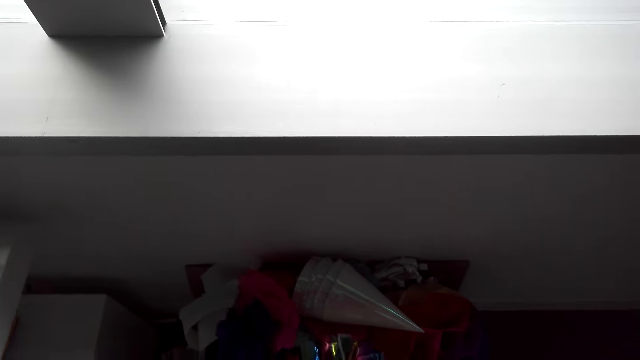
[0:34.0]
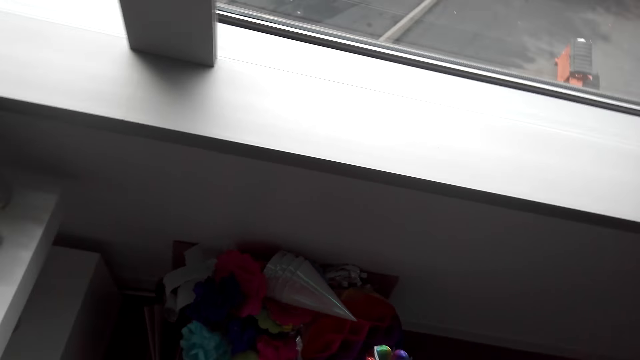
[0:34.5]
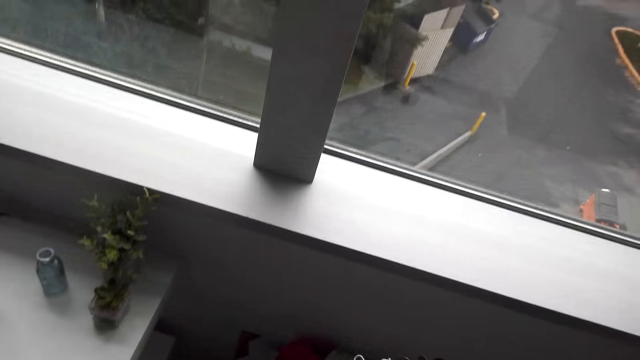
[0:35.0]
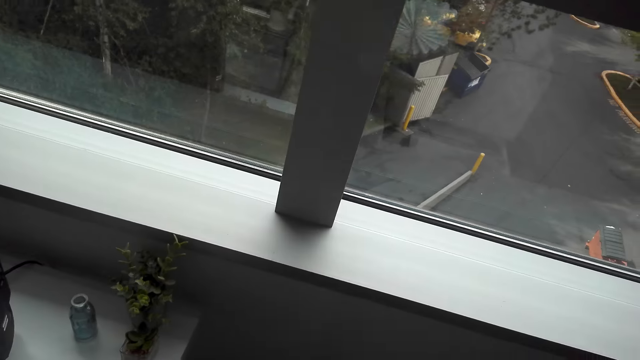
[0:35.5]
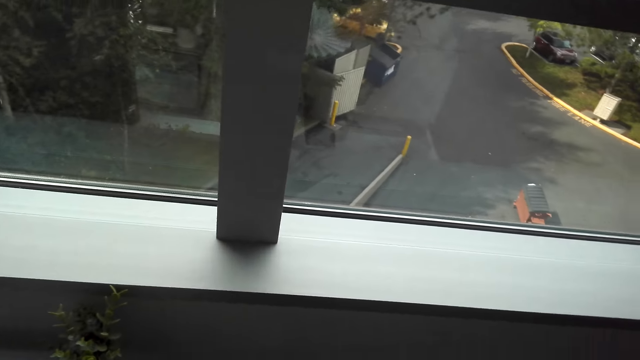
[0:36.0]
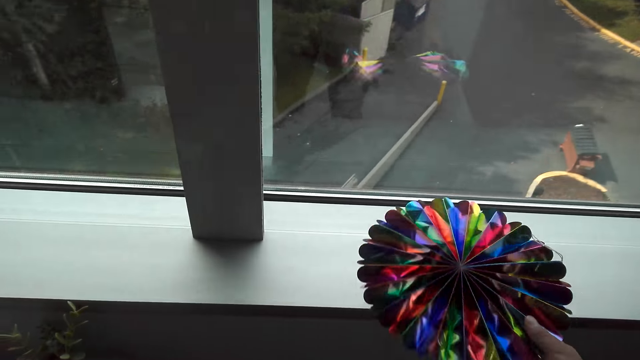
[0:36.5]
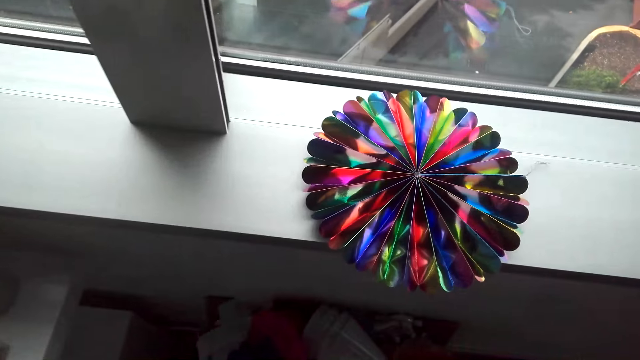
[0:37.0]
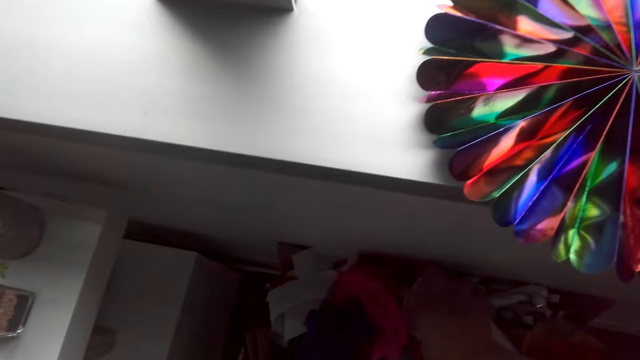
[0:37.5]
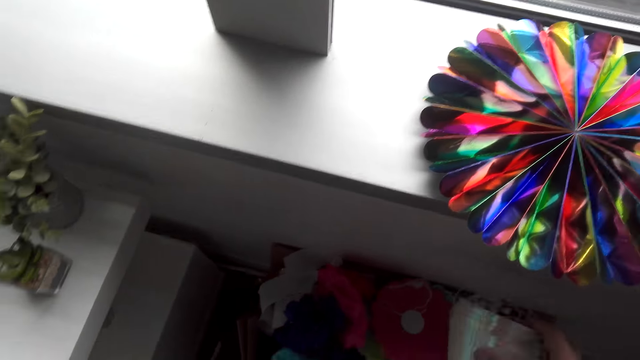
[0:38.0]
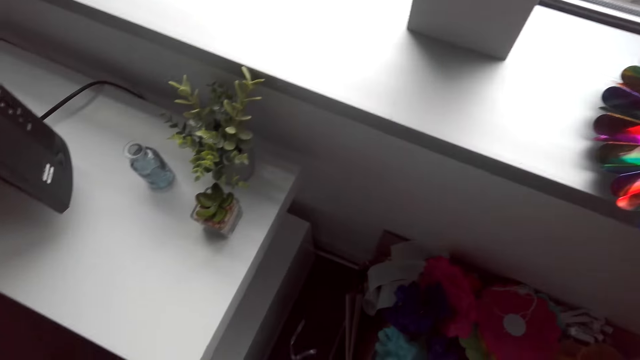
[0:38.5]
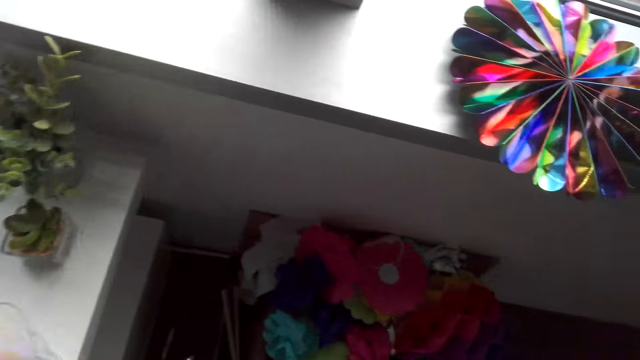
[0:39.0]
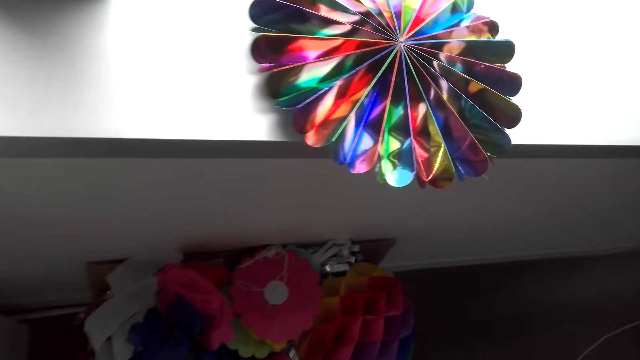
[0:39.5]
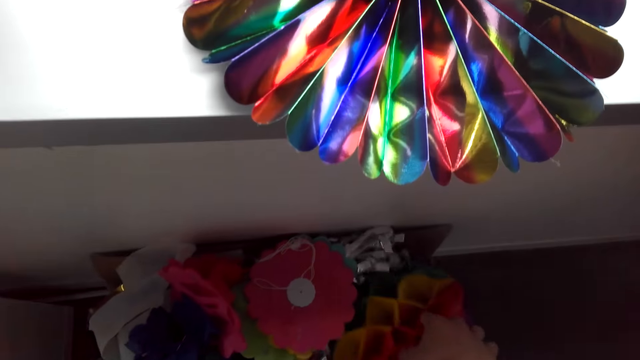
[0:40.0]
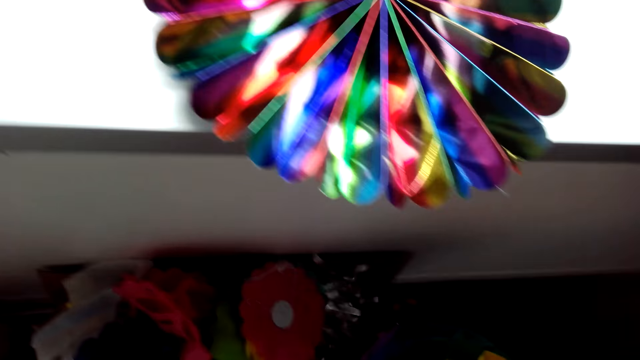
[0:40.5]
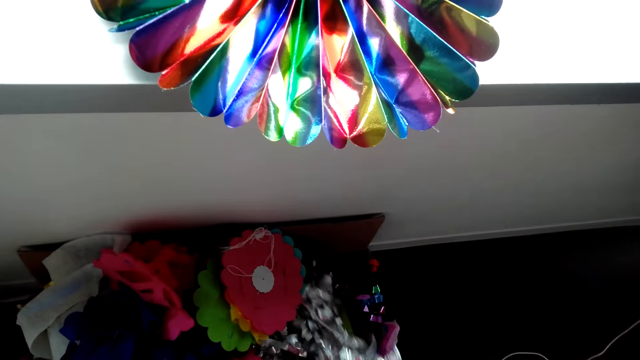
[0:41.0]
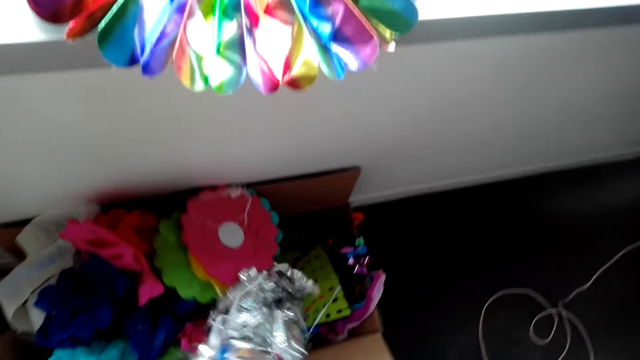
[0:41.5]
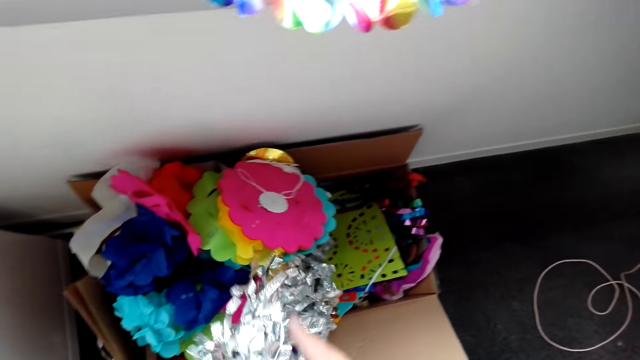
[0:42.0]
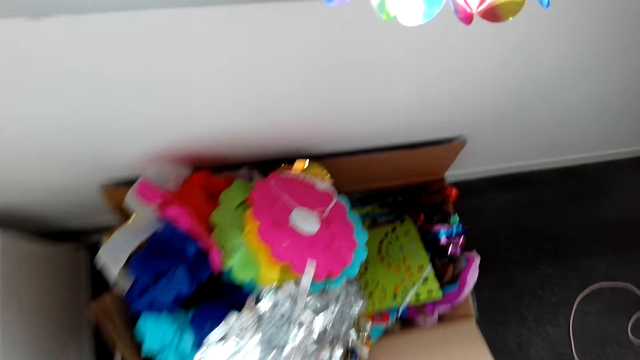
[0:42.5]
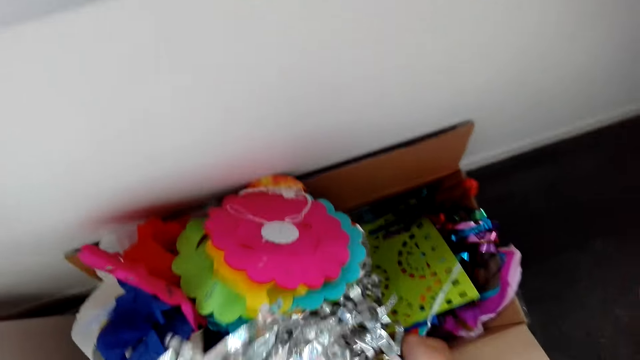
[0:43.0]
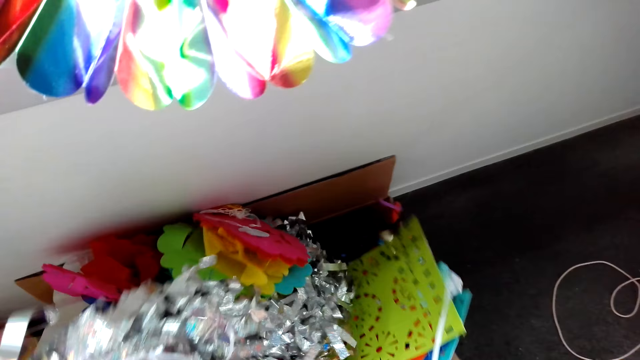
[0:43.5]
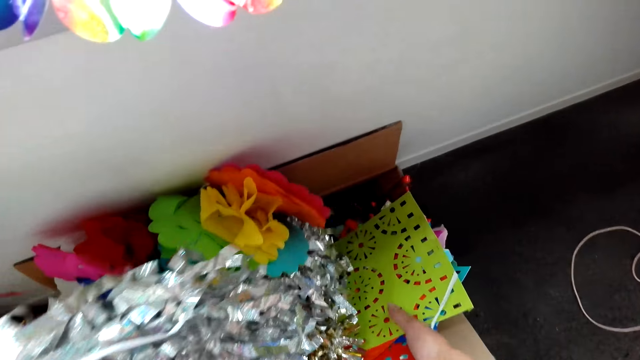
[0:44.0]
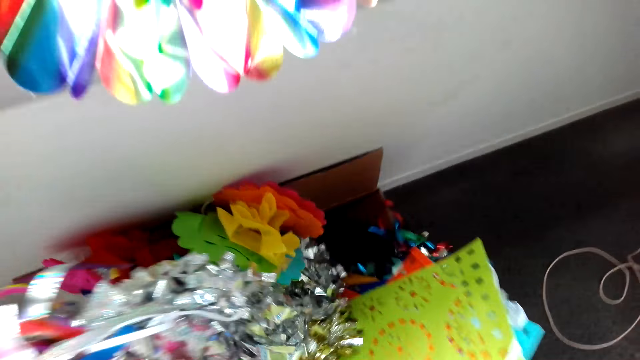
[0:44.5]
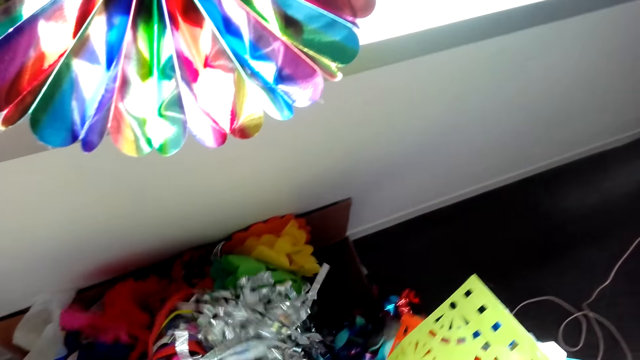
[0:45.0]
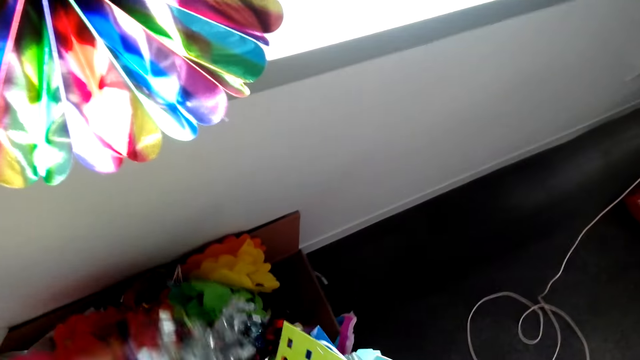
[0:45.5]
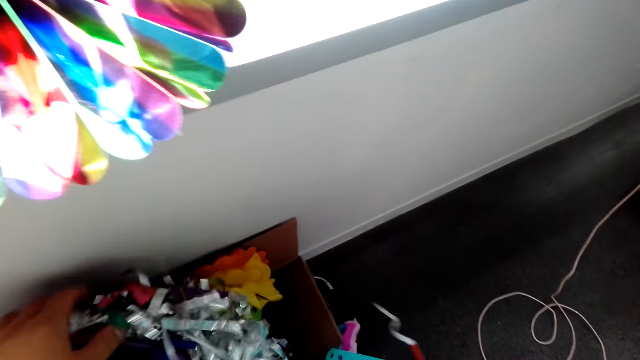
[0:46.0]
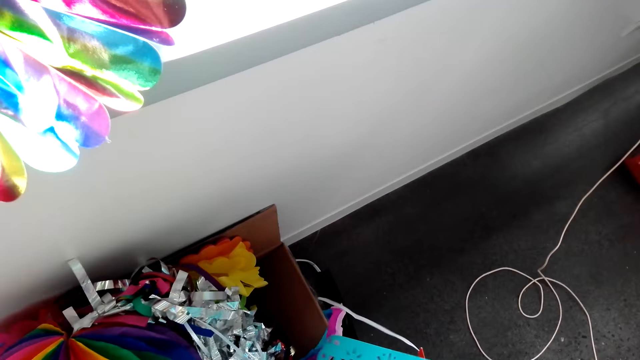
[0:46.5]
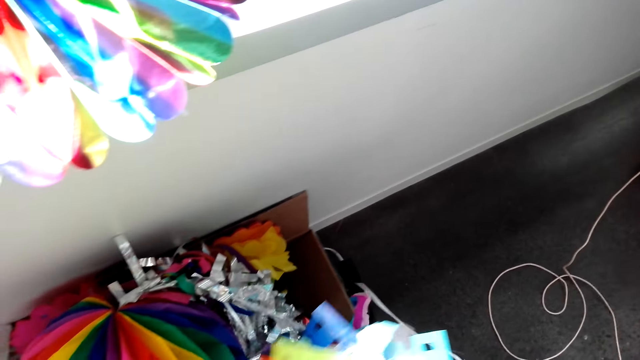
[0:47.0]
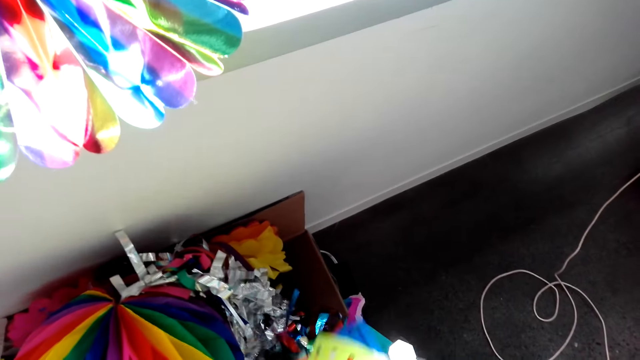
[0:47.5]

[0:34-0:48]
The camera wearer picks up a decoration. They put the decoration by the window. They move decorations. They pick up birthday hats from a decoration box. They put the birthday hats on the TV stand. They pick up streamers from the decoration box. They pick up decorative flags from the decoration box.

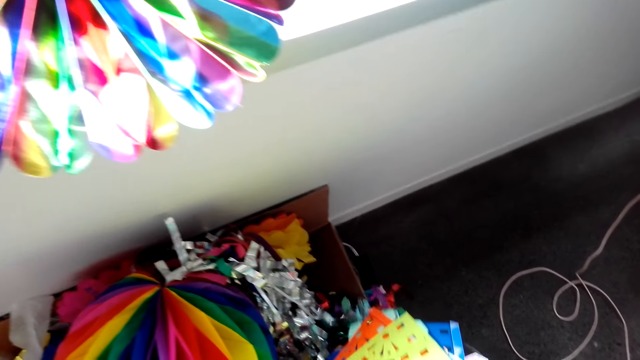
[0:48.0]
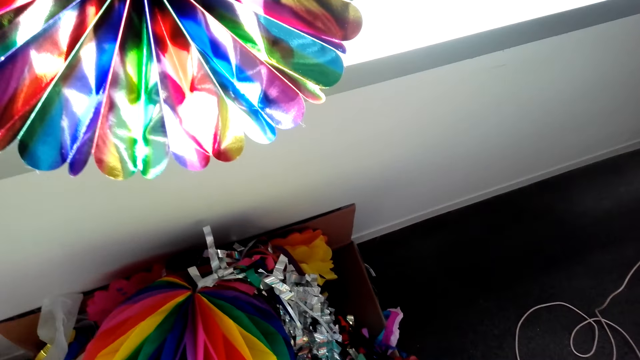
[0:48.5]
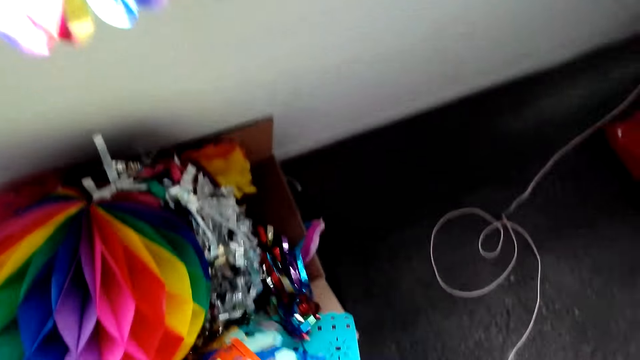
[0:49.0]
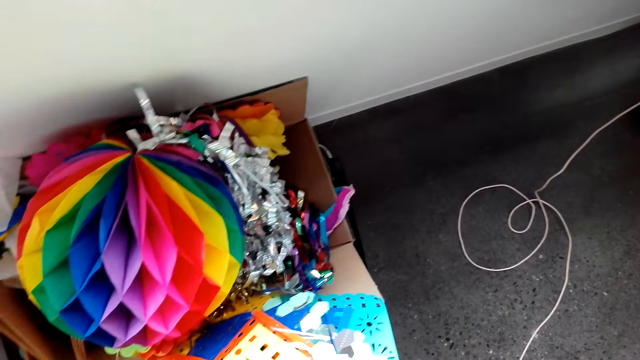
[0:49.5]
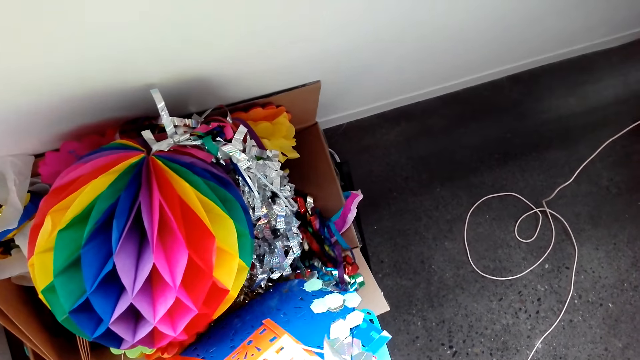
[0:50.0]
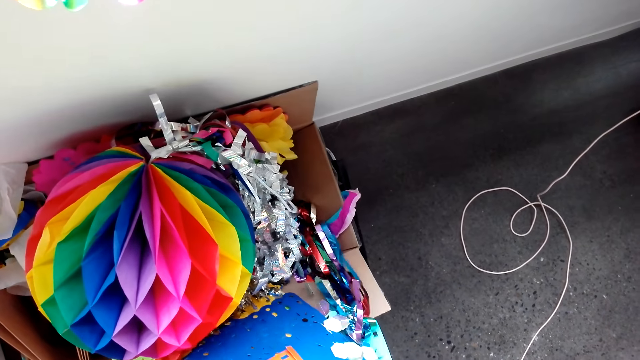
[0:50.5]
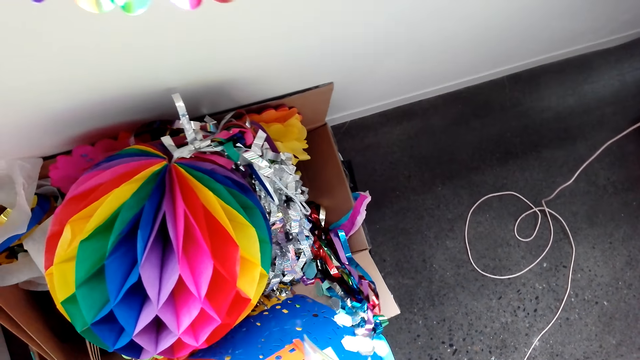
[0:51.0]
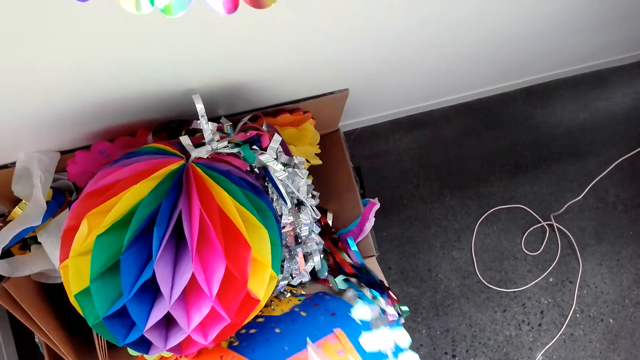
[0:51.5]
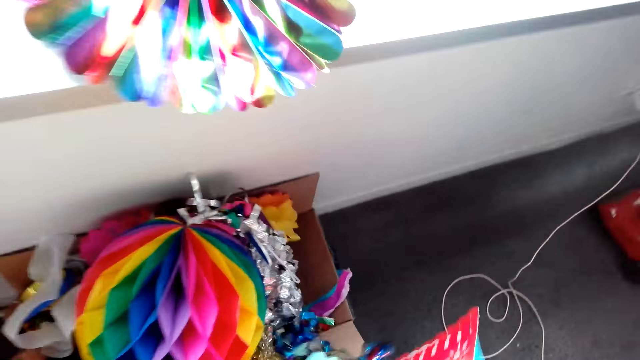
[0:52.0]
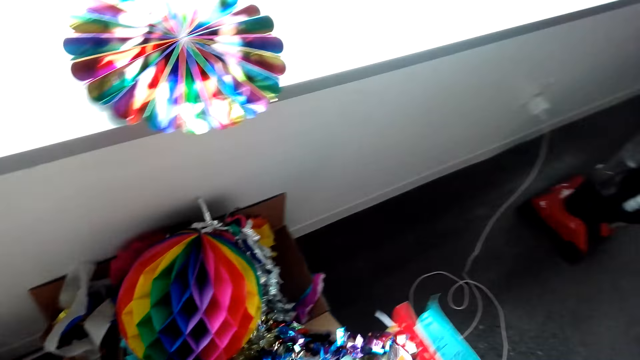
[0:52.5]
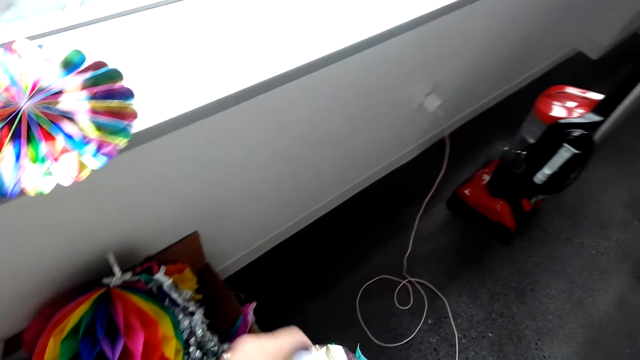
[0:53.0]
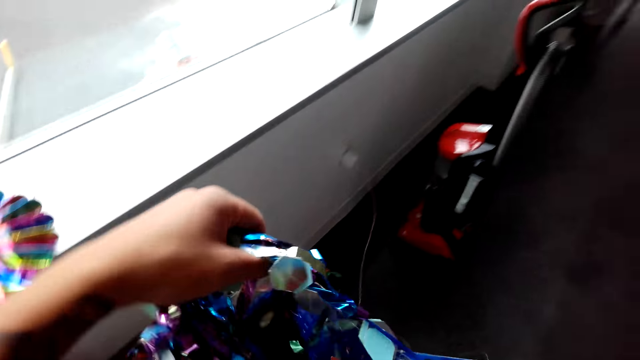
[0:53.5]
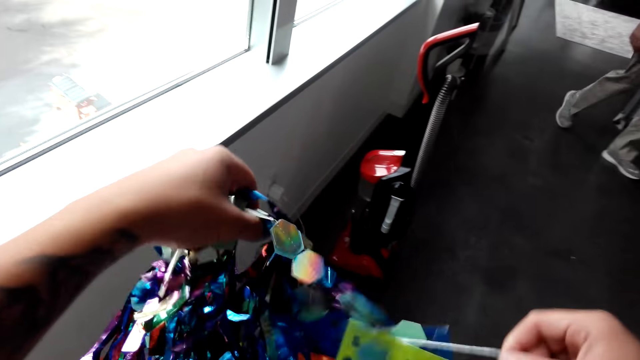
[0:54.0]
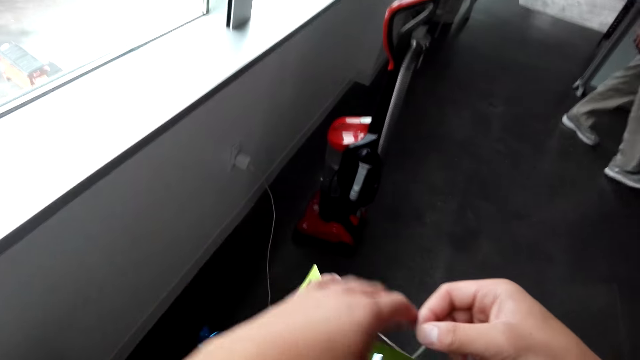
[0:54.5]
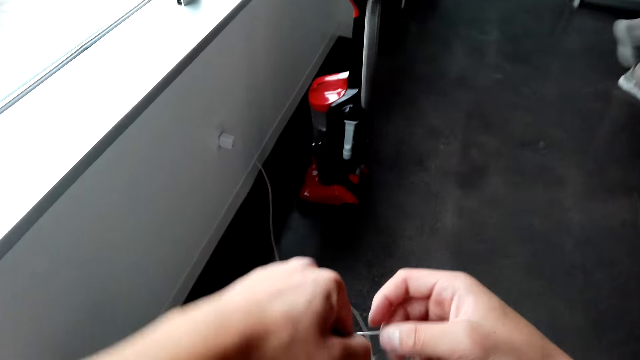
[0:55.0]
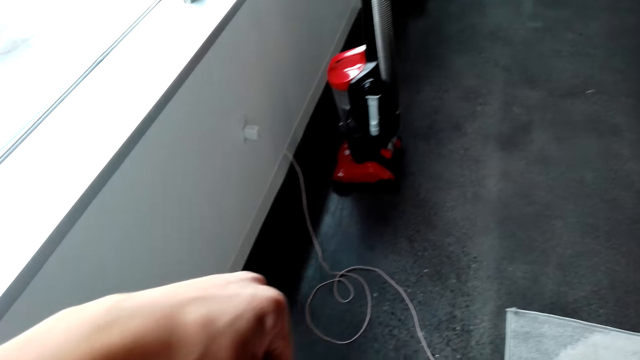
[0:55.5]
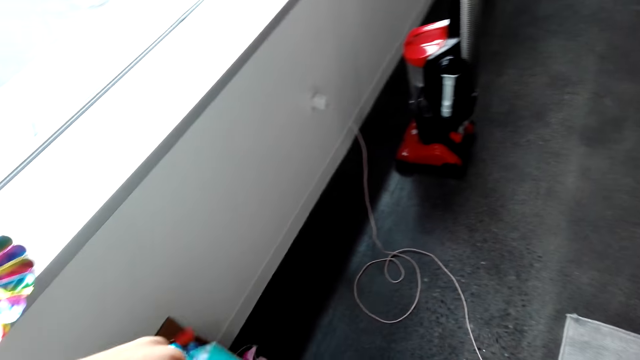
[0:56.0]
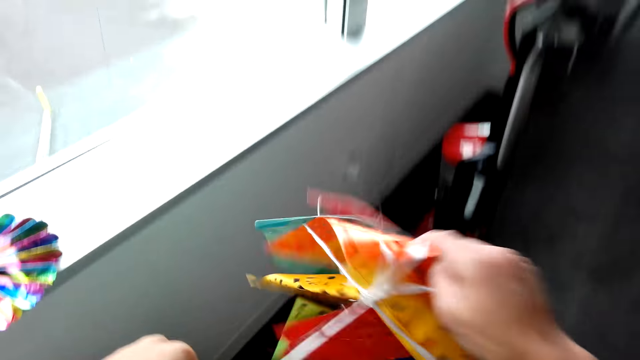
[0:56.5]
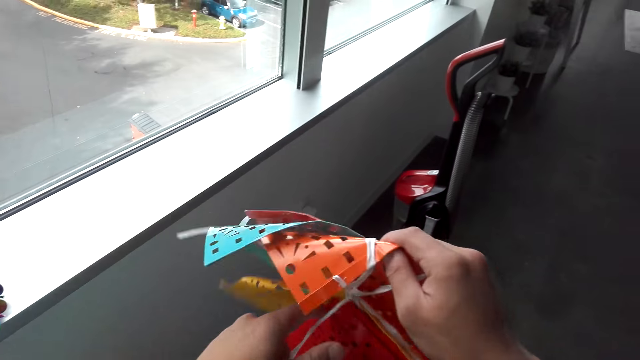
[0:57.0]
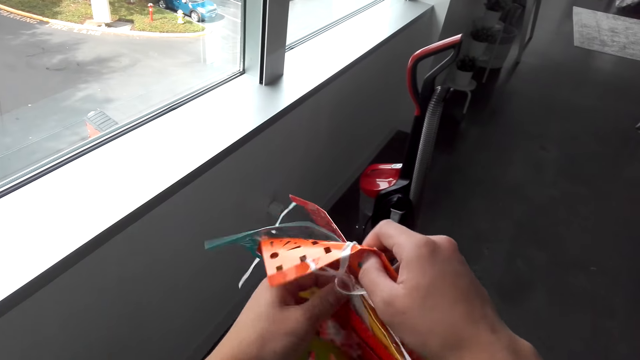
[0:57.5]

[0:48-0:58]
The camera wearer separates the streamers from the decorative flags. They lift the decorative flags.
